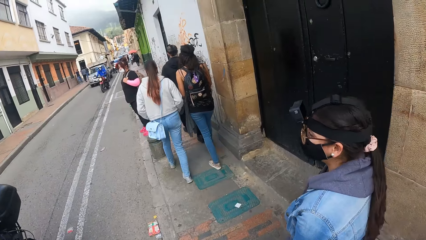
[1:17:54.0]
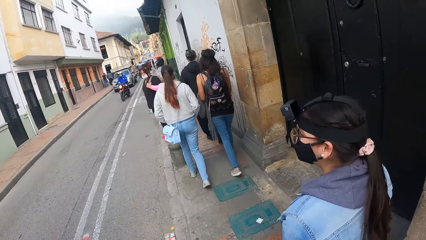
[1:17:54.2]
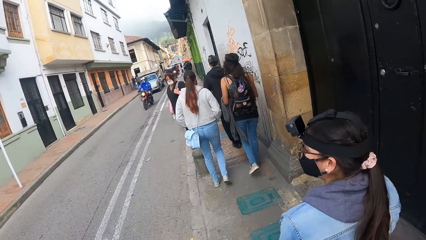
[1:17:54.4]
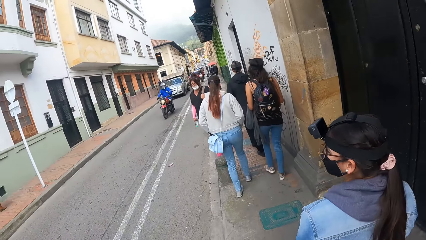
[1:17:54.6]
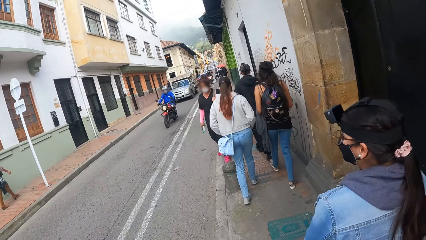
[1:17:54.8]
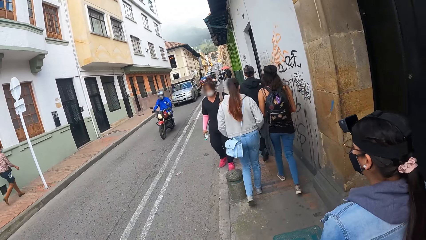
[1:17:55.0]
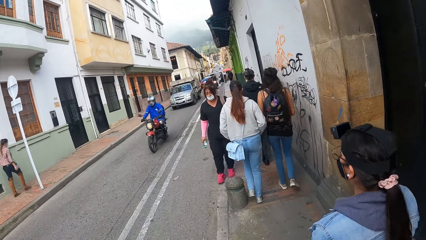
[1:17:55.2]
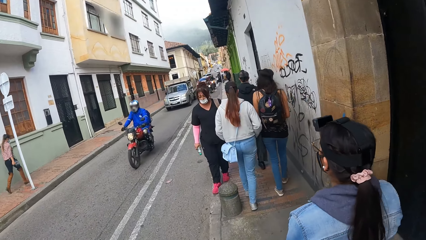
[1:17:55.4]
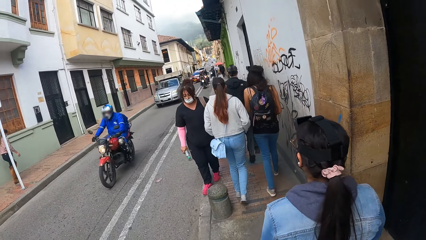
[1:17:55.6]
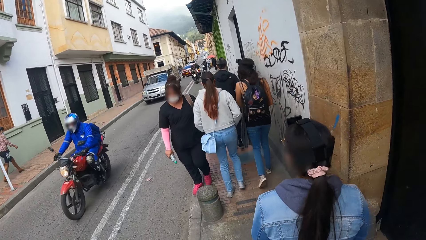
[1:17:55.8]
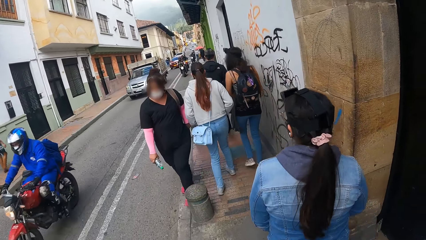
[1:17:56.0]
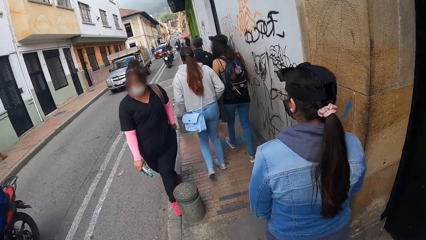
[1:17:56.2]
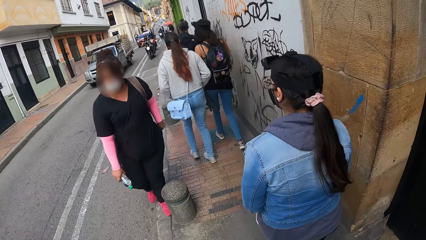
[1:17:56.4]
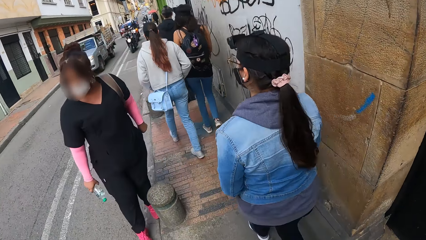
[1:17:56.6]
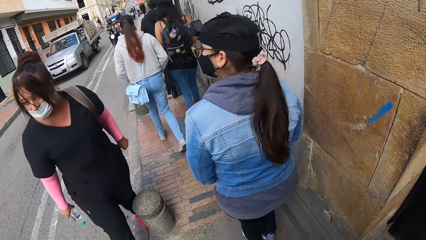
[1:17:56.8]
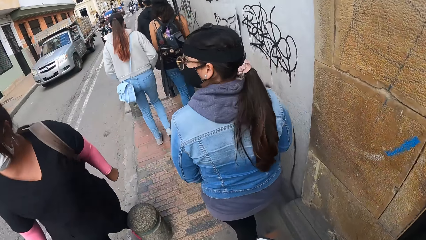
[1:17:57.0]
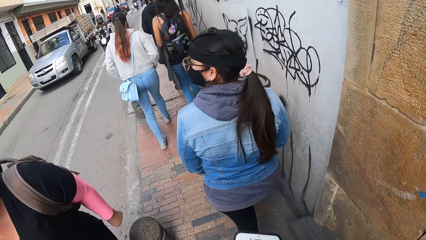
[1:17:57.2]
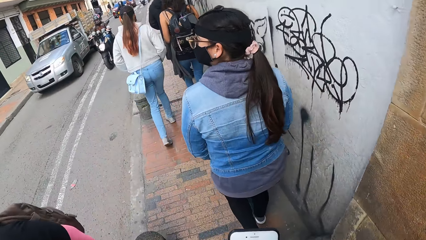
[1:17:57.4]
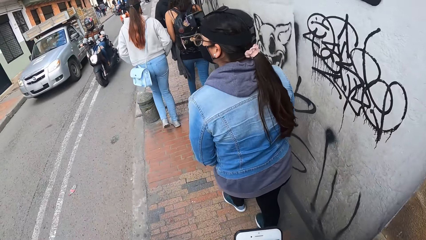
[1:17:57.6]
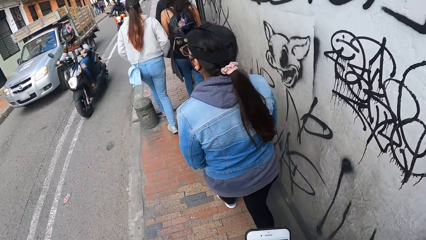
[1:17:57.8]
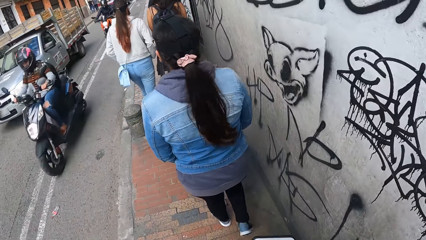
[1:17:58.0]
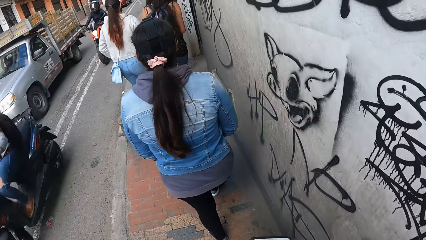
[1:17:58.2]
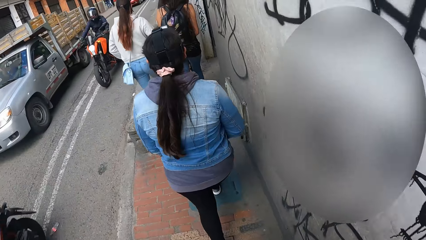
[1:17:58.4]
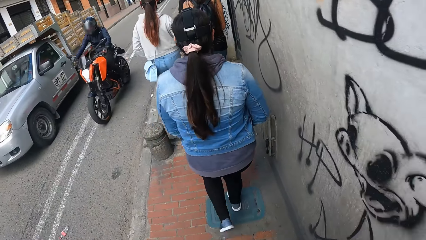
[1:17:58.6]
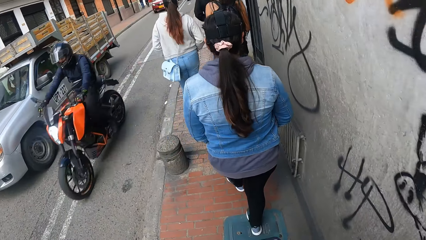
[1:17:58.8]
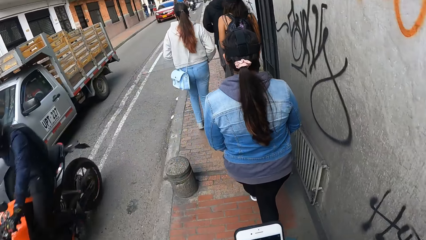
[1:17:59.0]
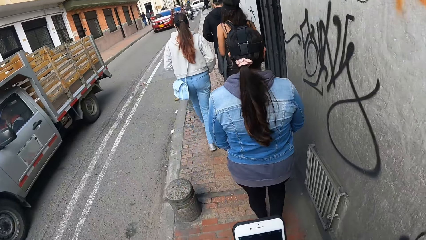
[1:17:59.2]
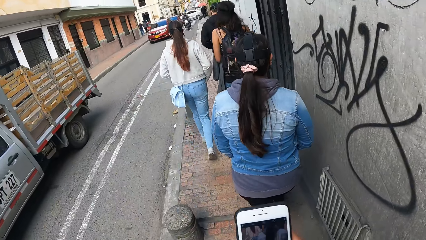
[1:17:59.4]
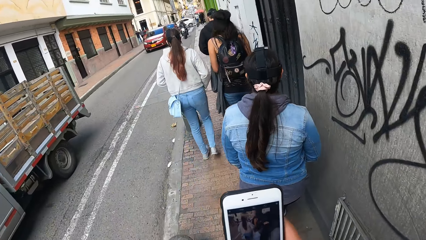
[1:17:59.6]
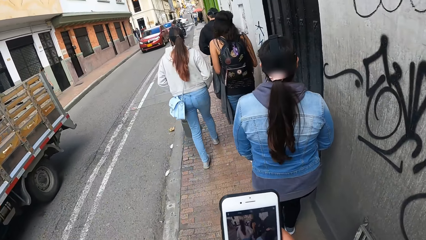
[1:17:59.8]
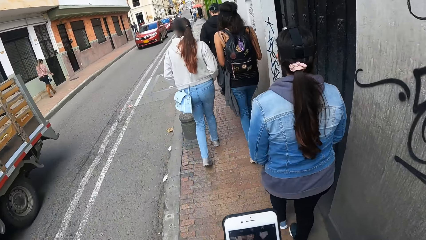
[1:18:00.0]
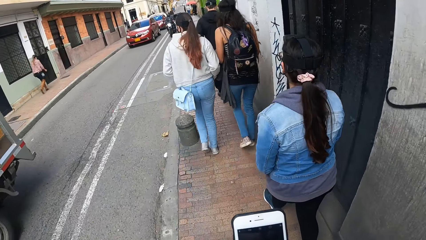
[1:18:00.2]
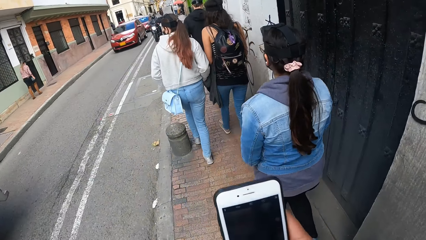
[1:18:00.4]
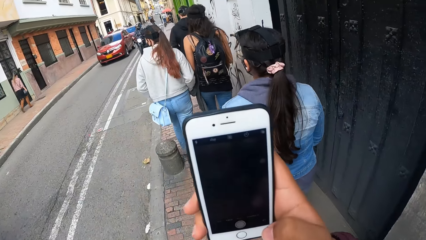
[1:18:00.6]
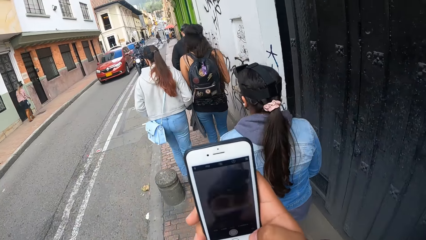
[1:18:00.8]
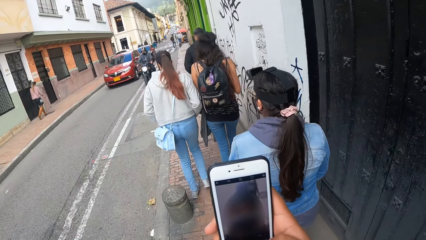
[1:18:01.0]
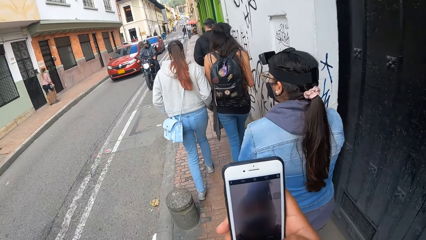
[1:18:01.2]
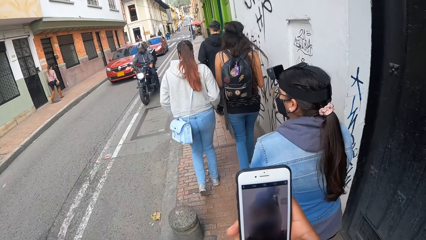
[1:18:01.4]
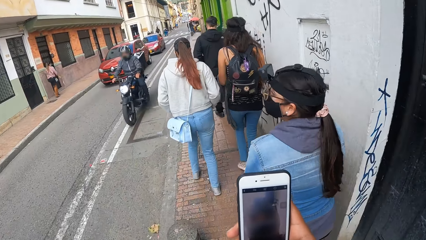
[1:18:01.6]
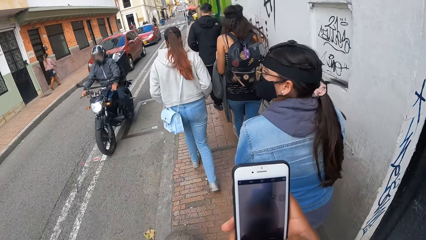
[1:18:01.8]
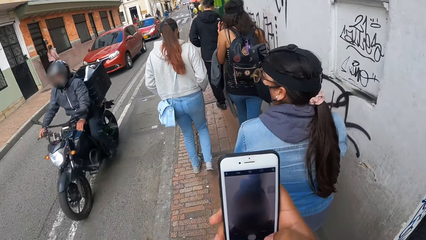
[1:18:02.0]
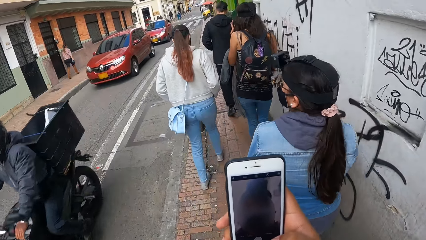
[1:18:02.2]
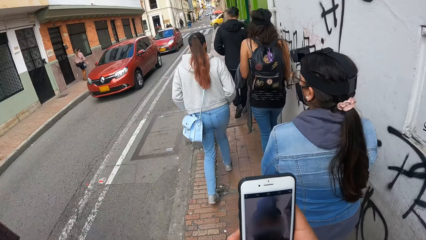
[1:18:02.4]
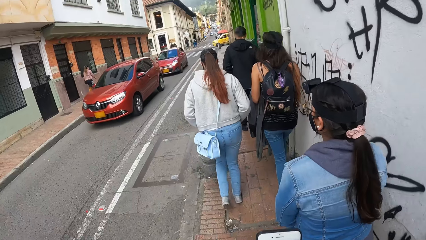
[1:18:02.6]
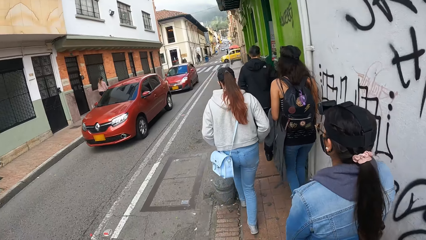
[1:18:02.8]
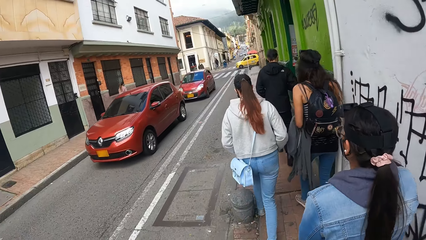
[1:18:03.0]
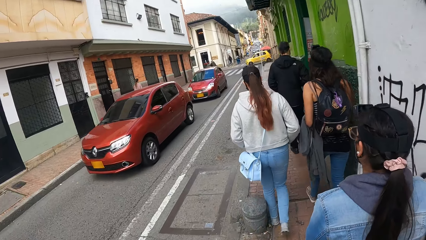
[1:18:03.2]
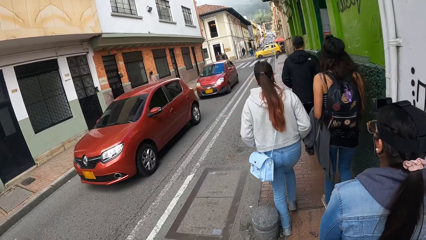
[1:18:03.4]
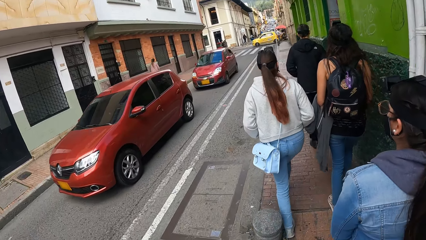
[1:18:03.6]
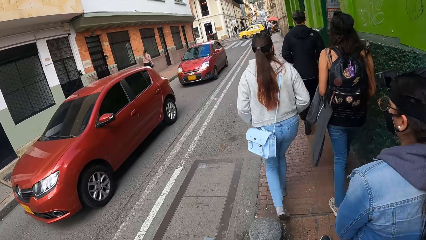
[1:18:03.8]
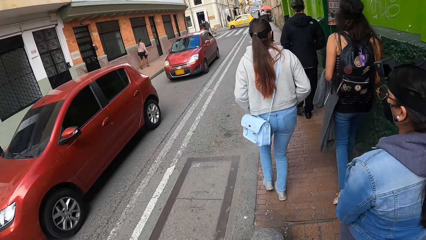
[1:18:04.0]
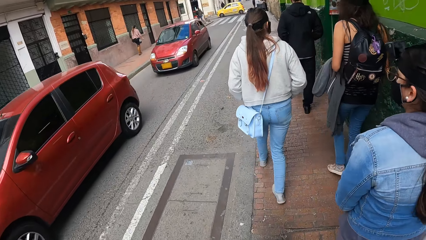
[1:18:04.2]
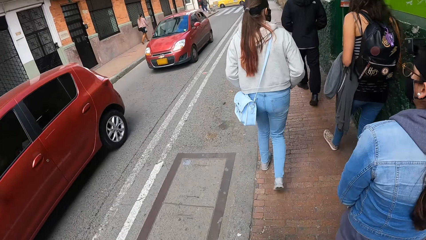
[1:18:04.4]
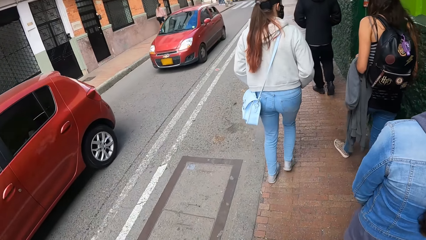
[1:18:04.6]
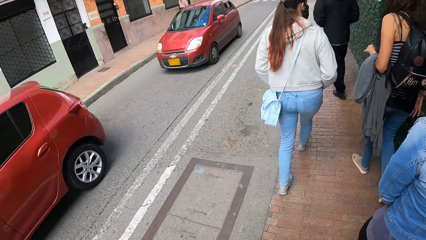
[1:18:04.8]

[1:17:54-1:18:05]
The camera wearer walks on a pavement. They use the mobile phone.

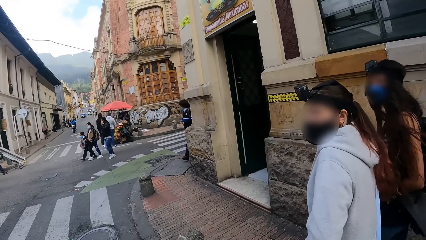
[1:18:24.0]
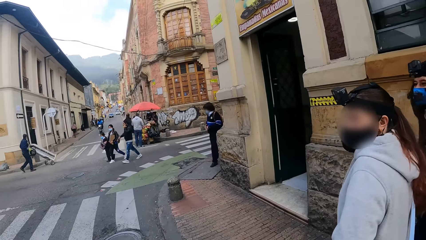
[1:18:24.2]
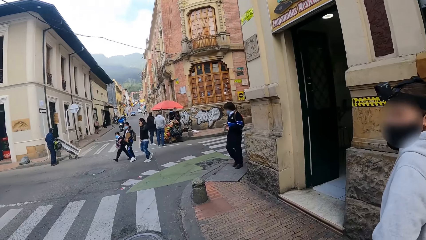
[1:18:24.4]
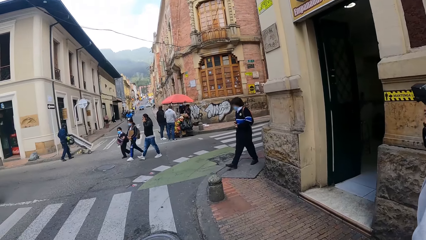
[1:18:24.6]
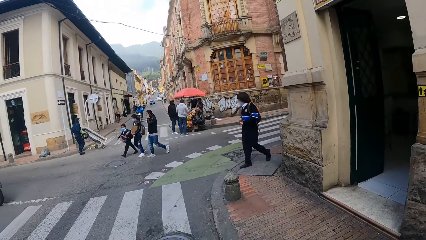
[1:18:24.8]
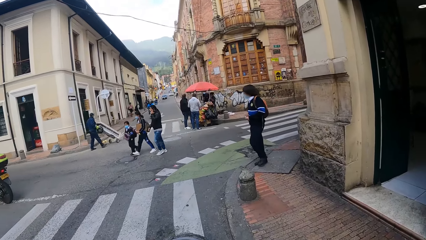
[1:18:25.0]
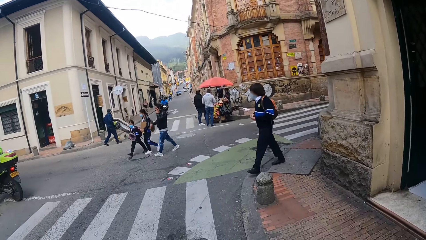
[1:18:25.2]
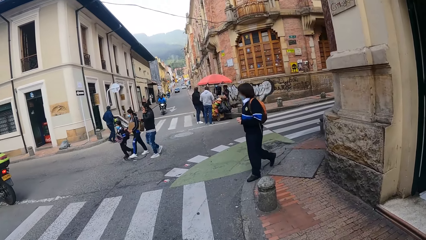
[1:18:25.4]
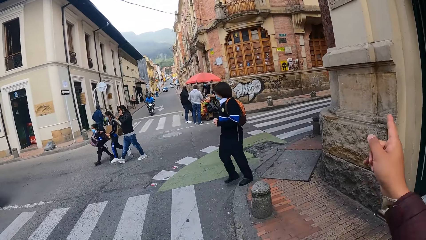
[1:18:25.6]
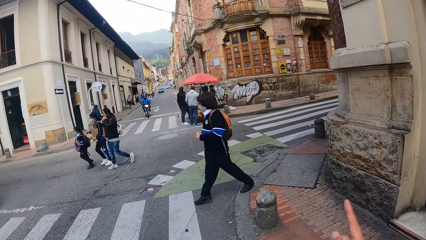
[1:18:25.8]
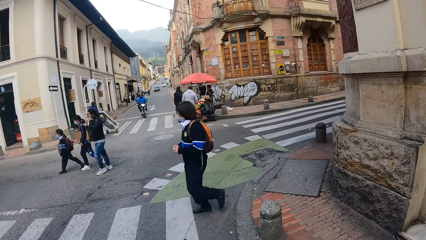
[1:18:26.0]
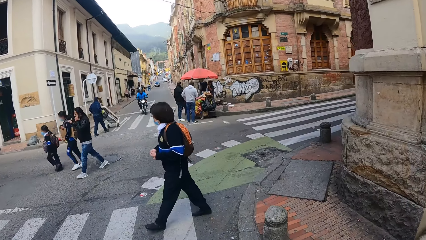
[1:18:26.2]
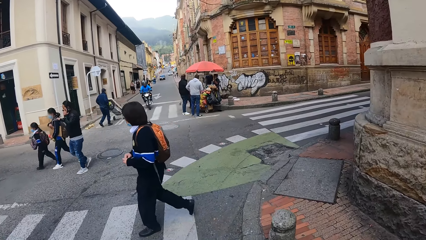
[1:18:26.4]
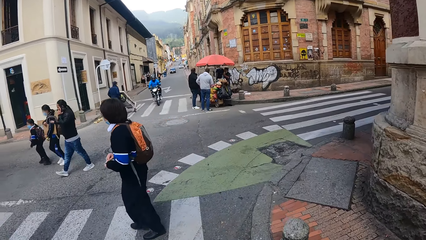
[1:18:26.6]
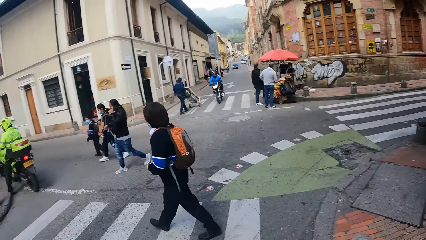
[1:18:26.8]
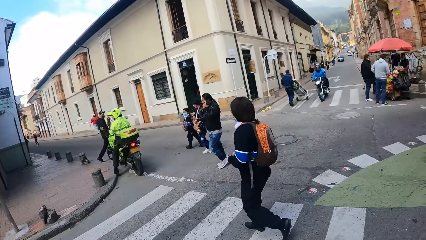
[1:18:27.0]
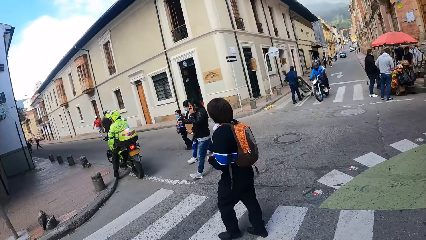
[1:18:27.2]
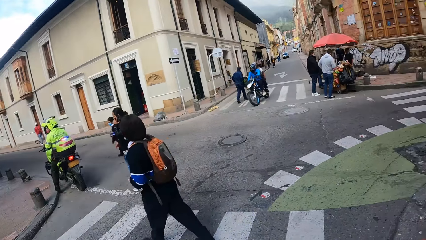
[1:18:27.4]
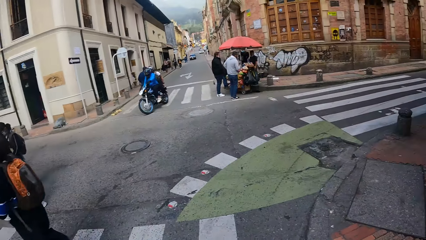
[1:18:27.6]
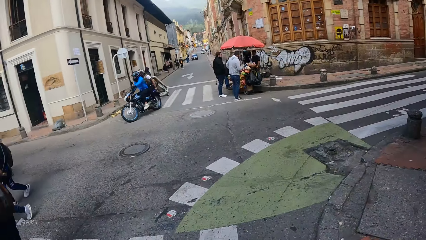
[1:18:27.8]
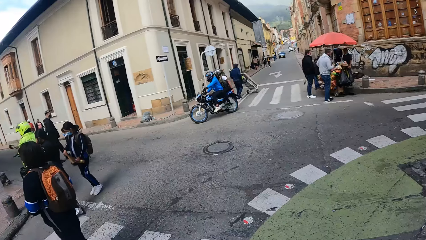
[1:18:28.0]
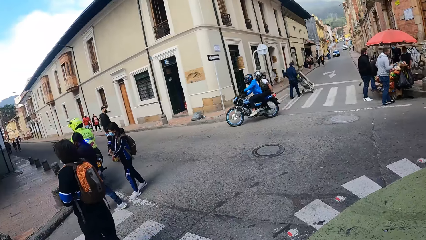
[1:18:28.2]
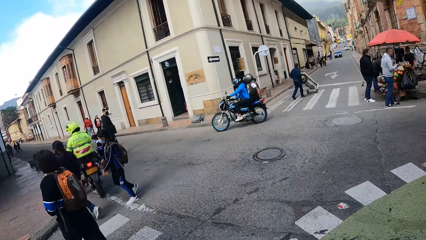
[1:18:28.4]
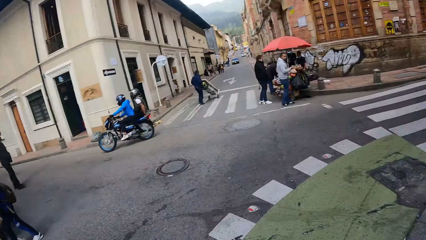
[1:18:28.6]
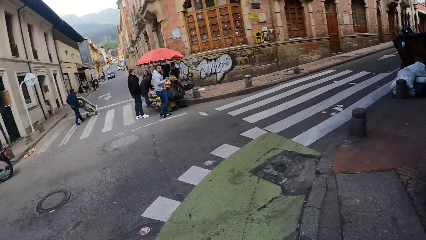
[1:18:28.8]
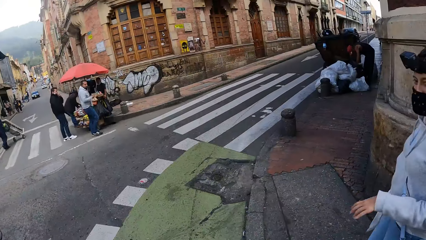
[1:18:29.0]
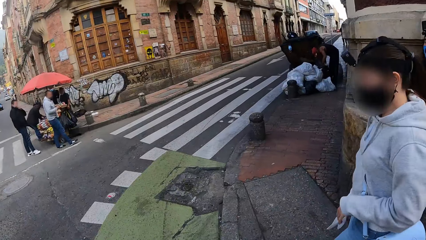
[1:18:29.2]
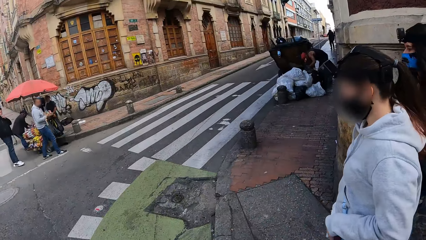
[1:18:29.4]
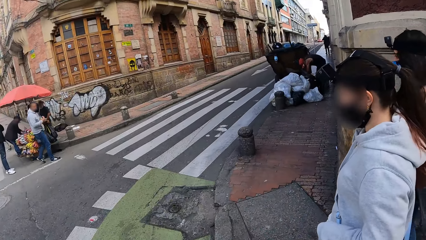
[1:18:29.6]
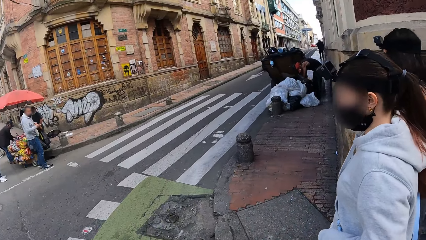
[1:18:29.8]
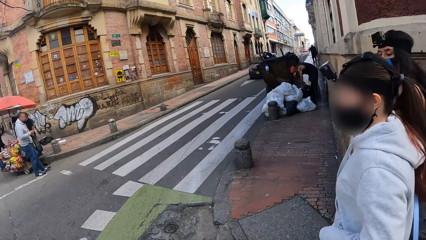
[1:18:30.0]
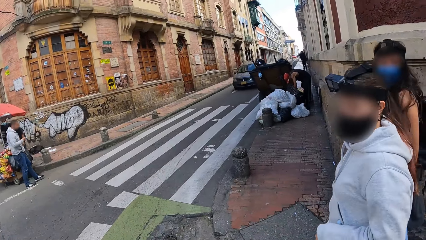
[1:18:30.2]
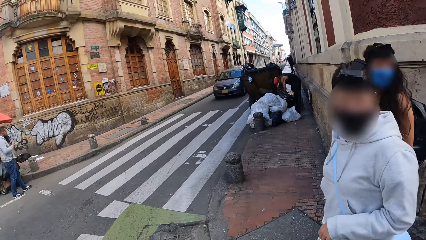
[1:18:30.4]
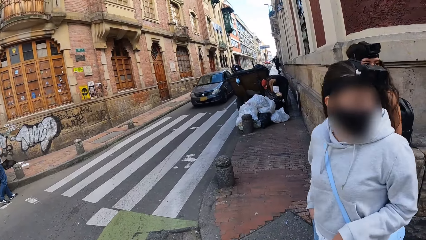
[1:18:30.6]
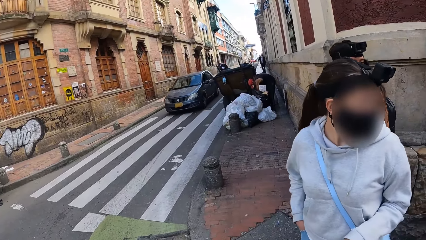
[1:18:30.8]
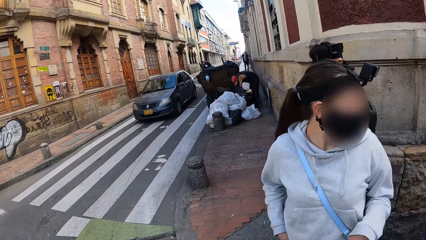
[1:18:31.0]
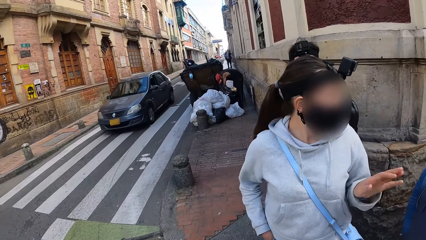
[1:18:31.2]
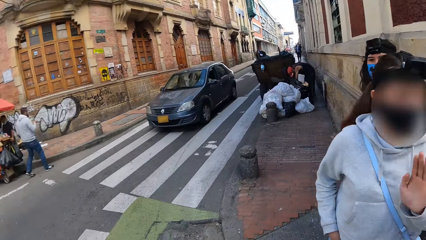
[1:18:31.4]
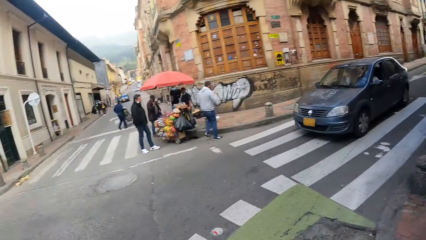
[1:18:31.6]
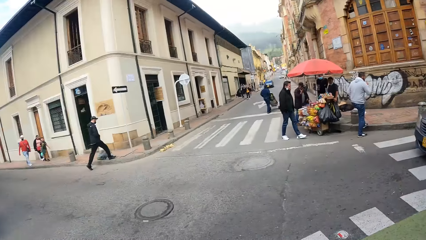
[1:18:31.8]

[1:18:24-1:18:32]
The camera wearer points with the right hand. They look around on the road.
